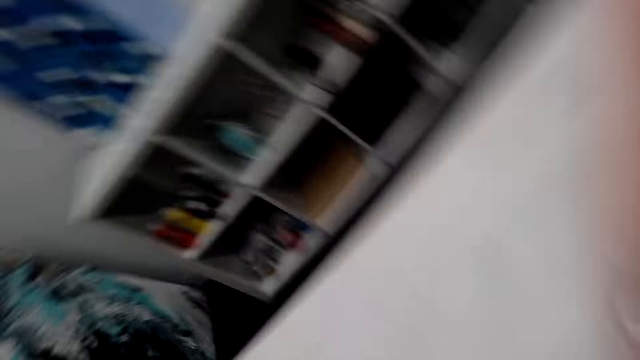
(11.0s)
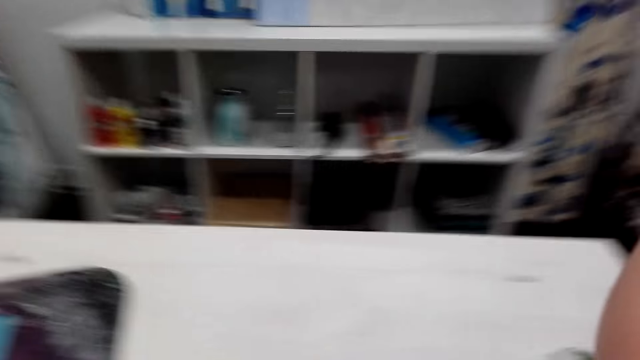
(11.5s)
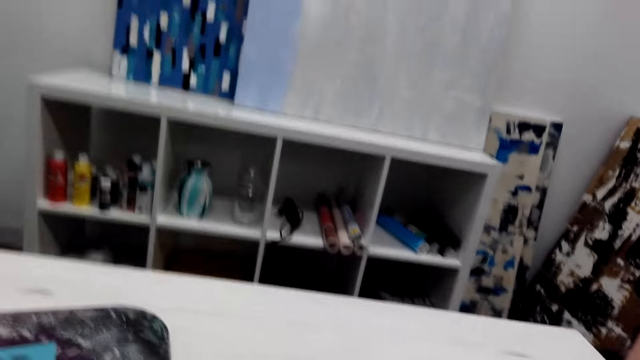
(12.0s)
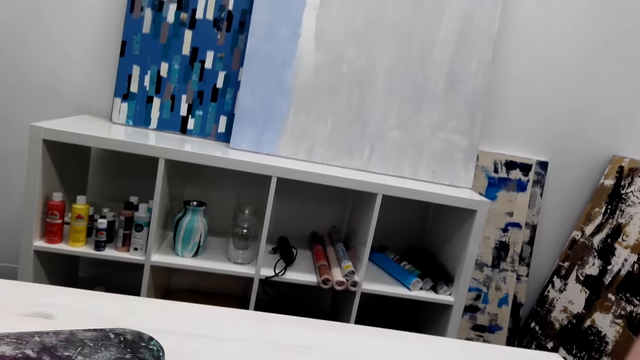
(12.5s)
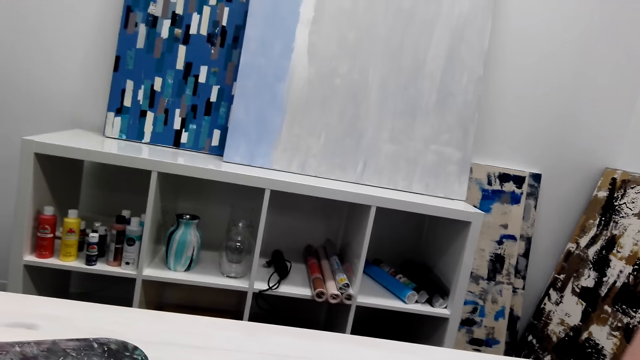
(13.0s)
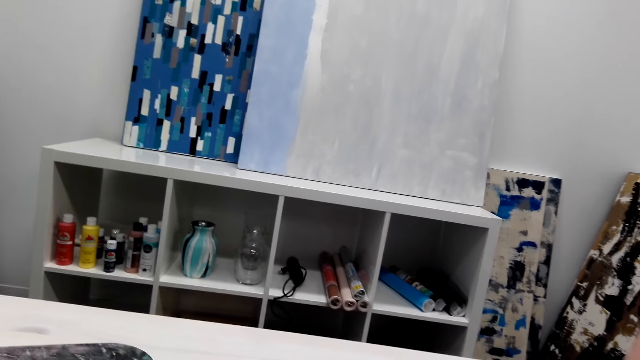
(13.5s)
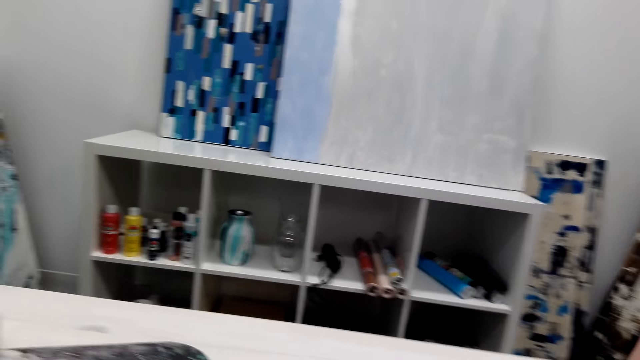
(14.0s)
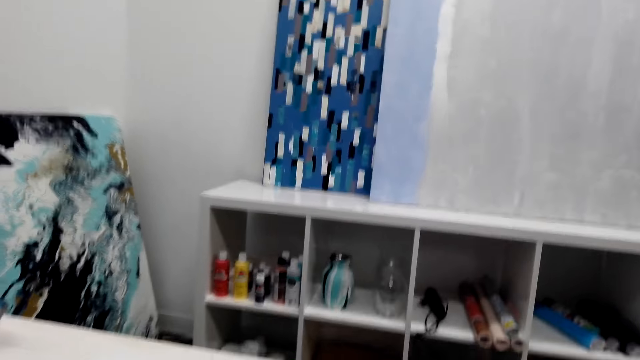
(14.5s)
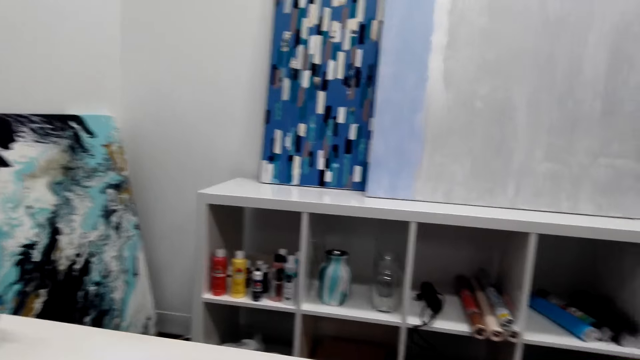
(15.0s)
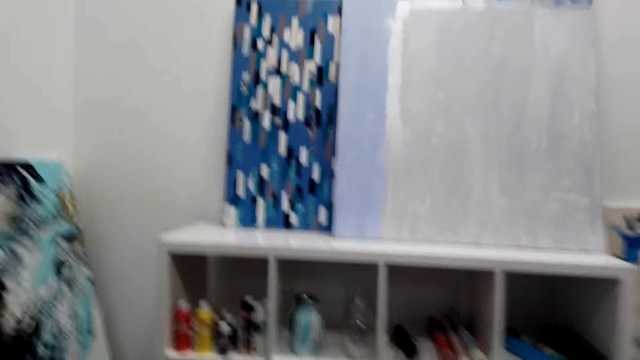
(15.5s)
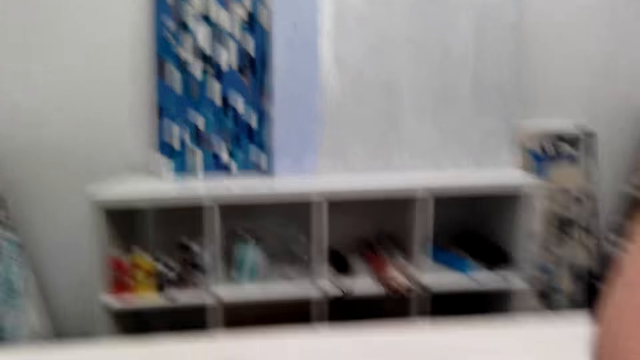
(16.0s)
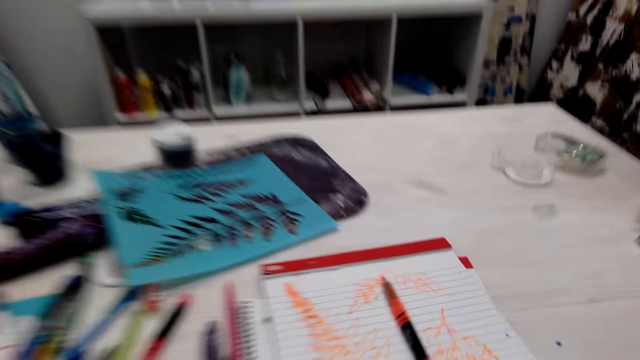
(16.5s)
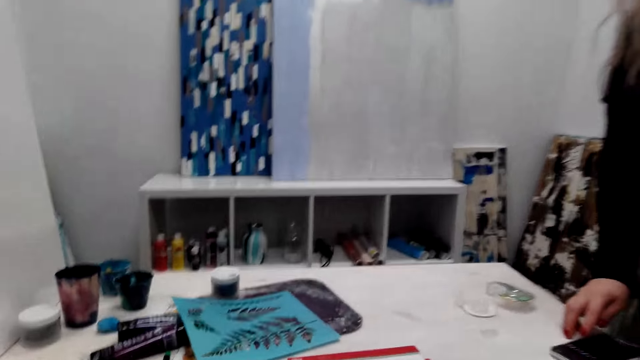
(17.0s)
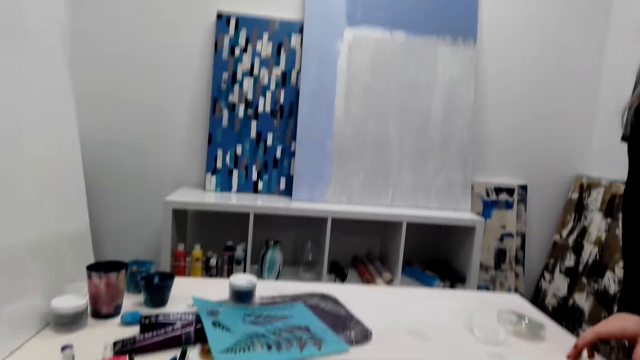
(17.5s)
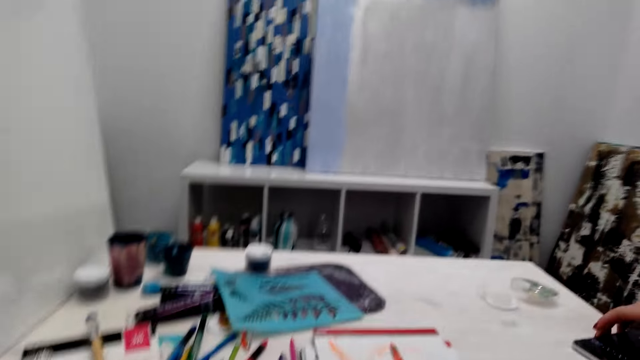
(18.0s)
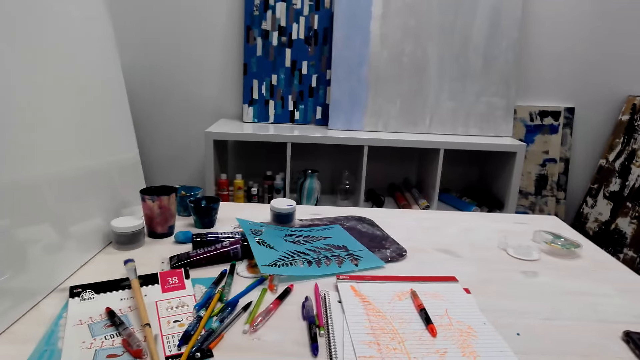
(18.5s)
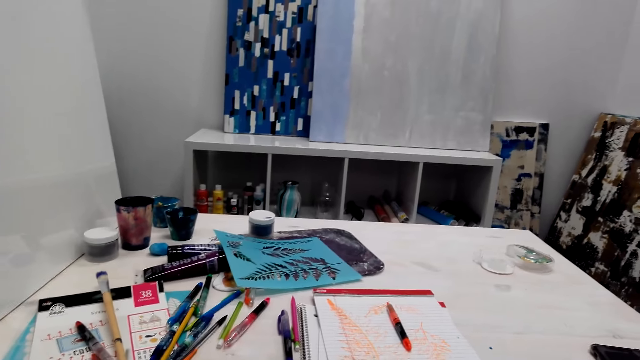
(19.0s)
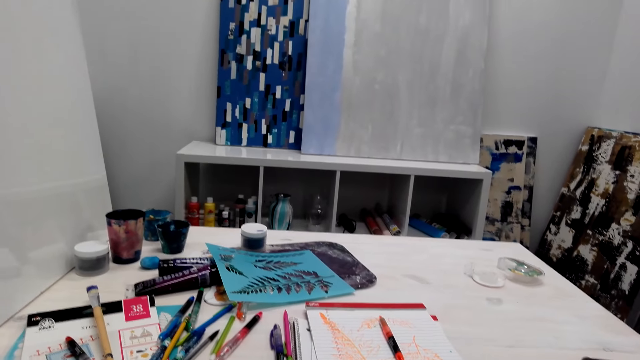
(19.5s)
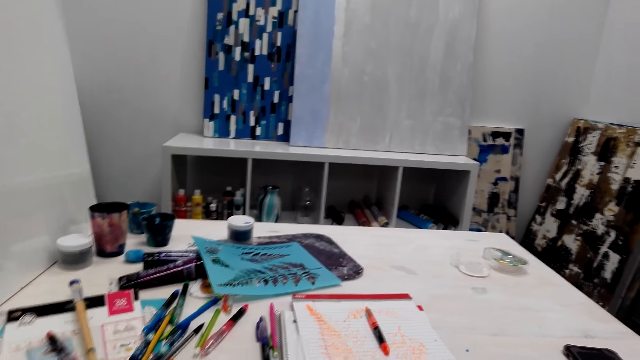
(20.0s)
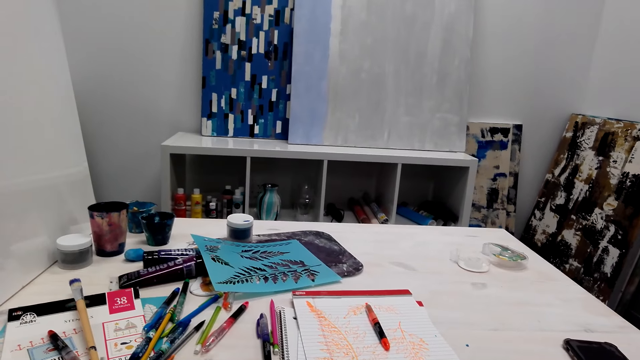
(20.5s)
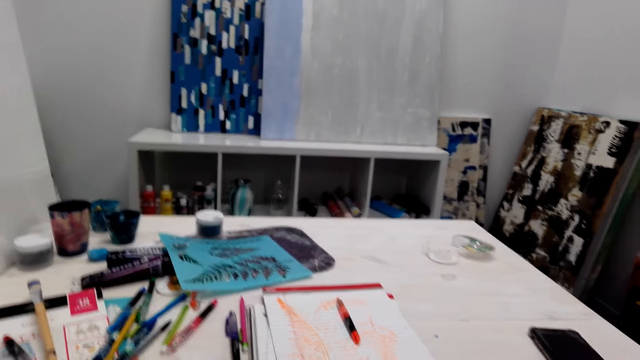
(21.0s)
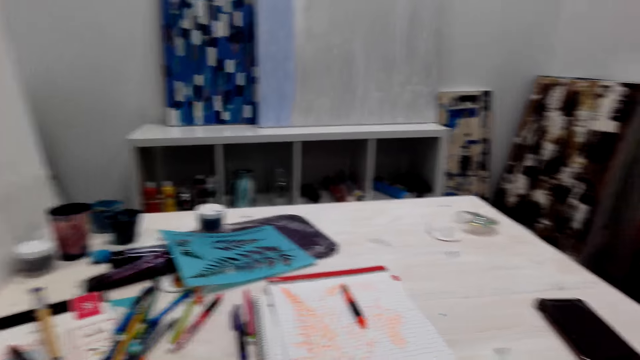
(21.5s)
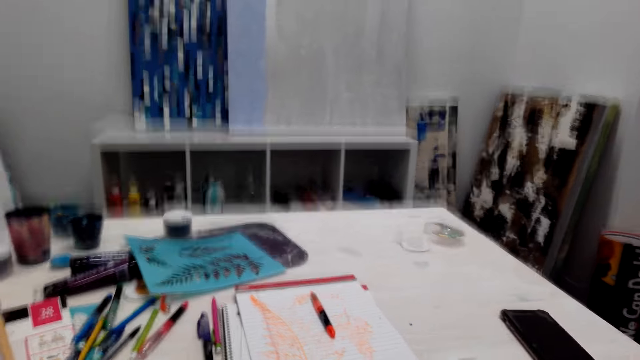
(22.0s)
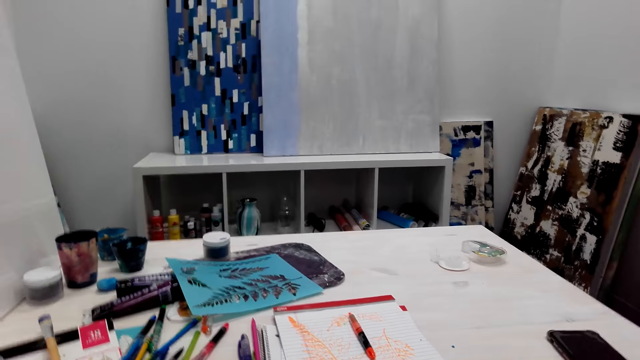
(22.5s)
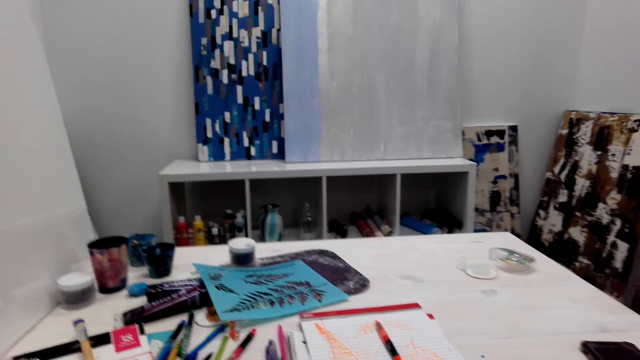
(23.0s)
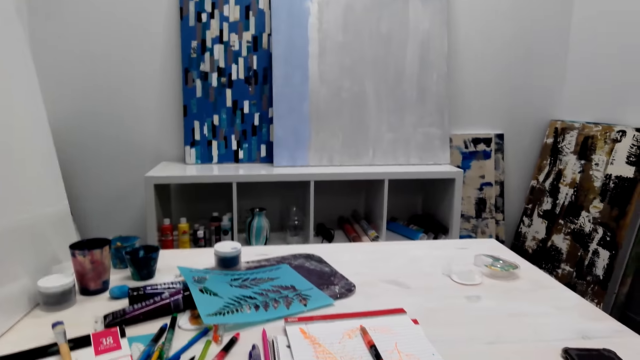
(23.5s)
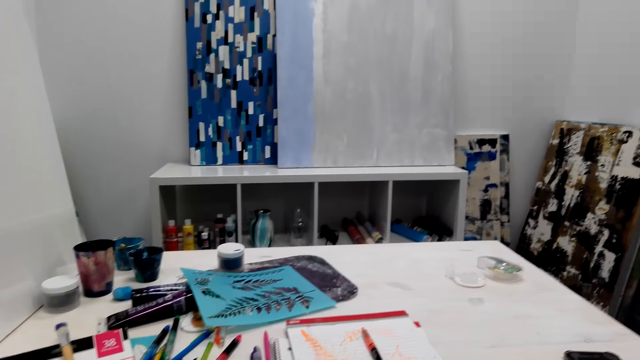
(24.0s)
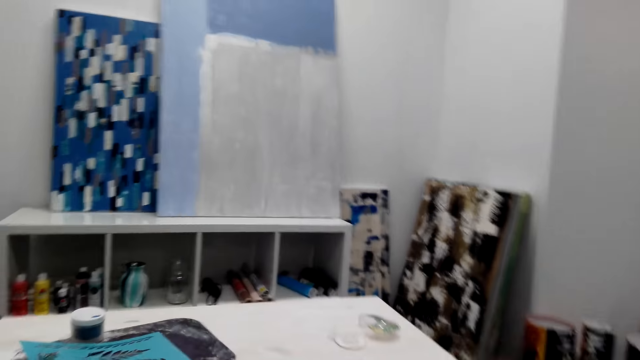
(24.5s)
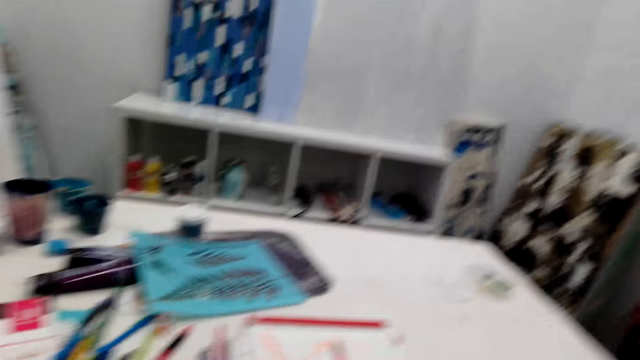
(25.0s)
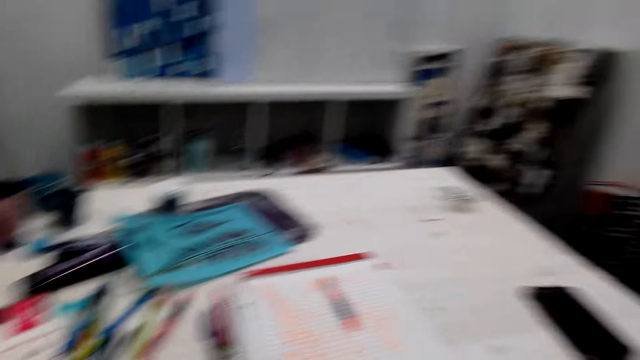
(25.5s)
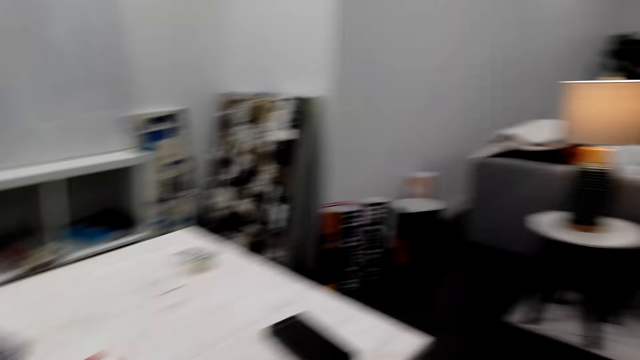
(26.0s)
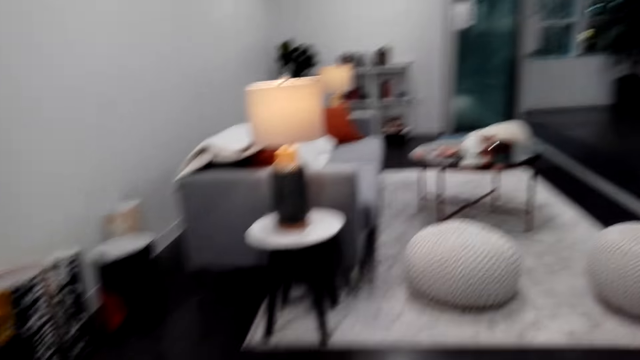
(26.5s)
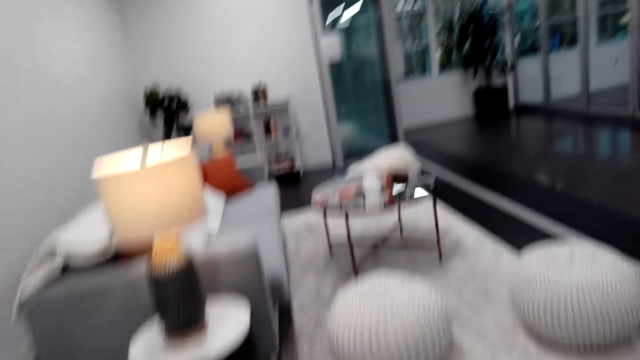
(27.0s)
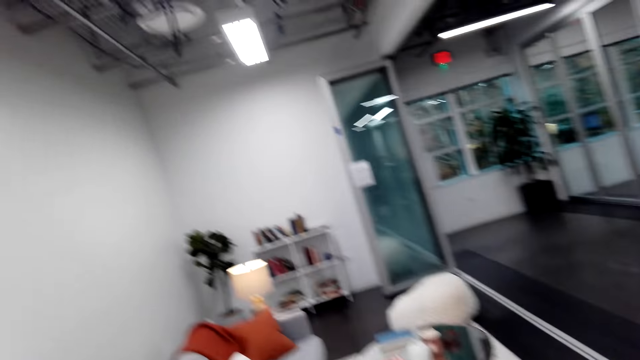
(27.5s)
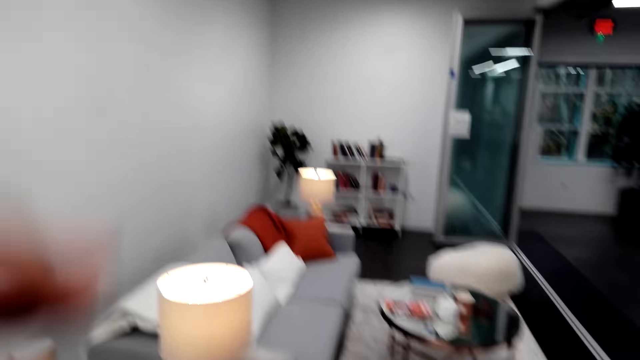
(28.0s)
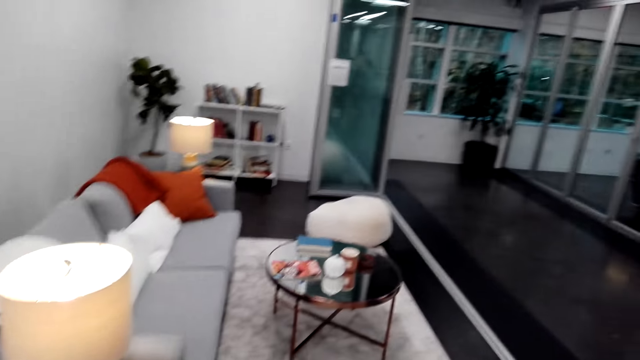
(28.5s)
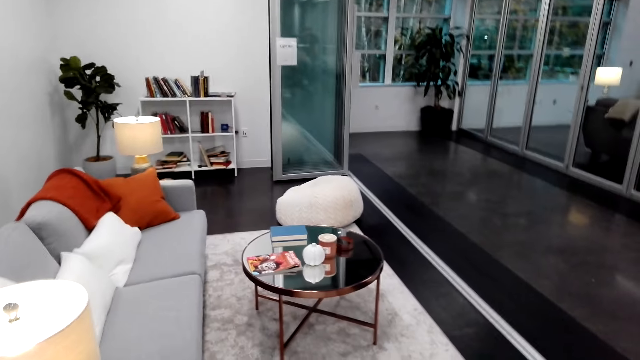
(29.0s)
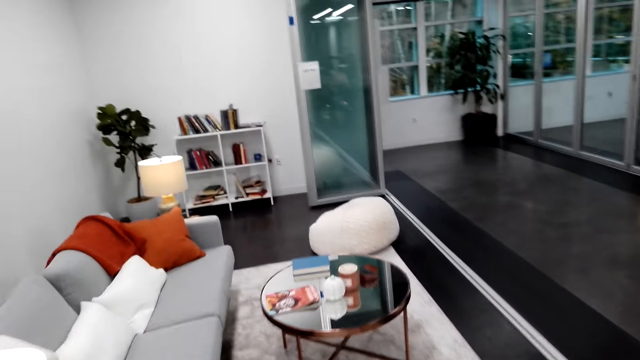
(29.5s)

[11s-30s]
The camera wearer talks with a lady. The lady picks the phone. The camera wearer sings. They look around the room. They move around the room. They fix the camera.

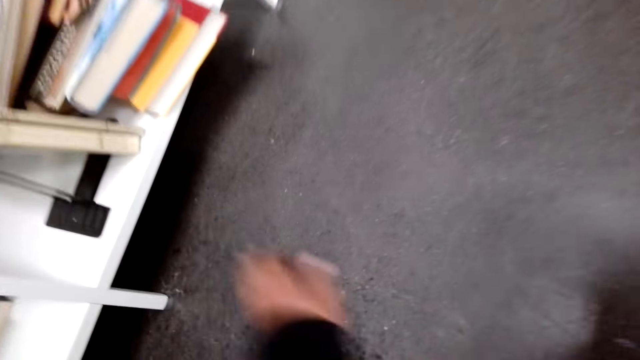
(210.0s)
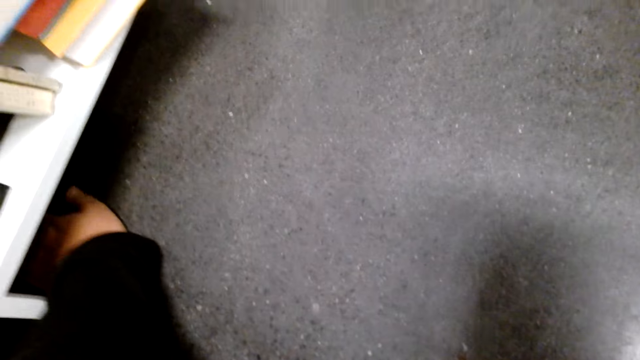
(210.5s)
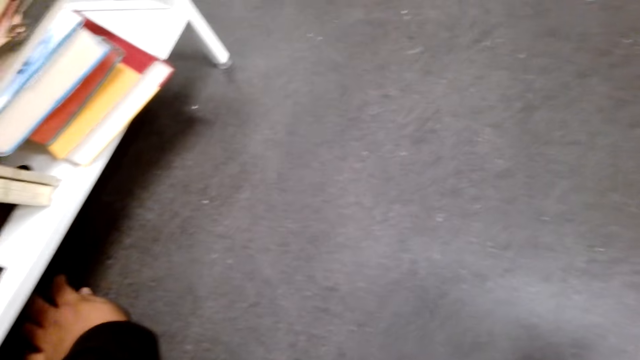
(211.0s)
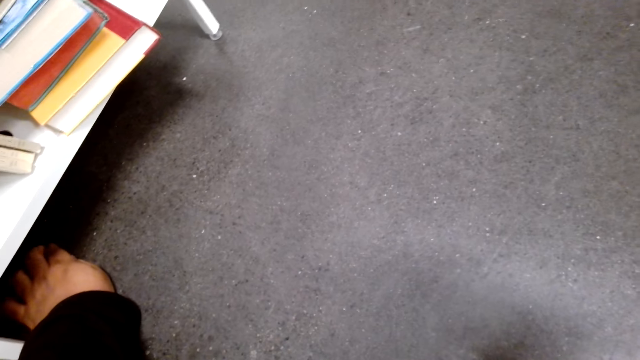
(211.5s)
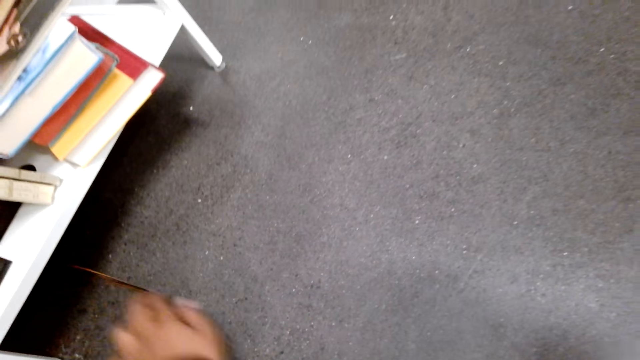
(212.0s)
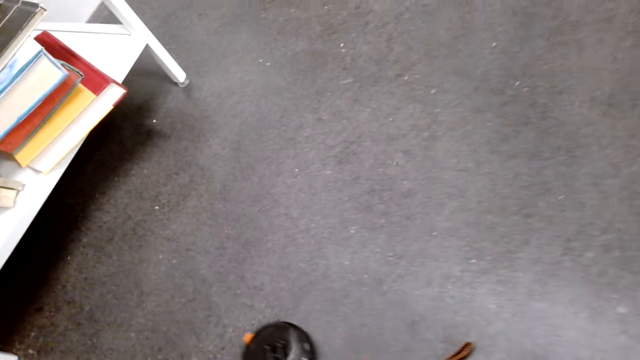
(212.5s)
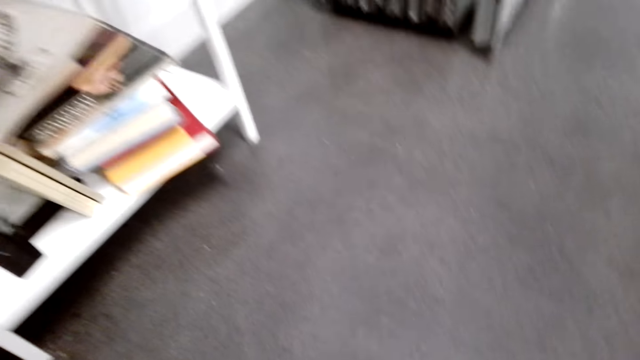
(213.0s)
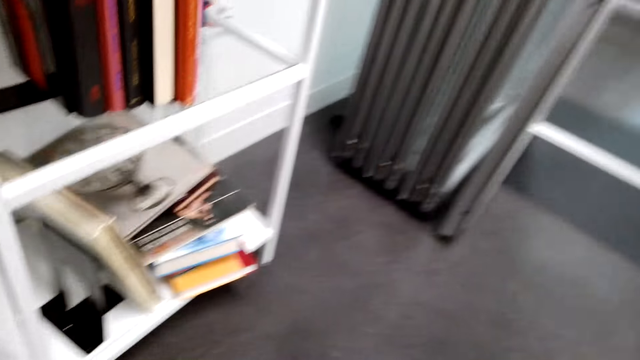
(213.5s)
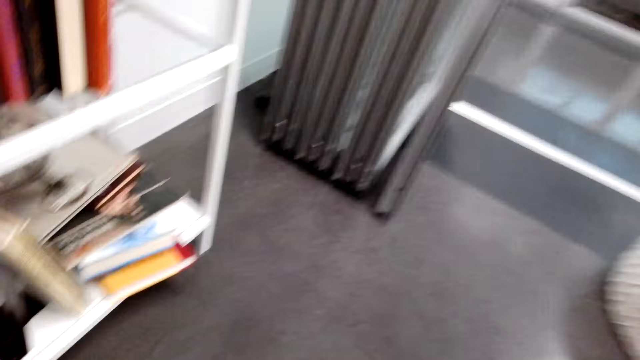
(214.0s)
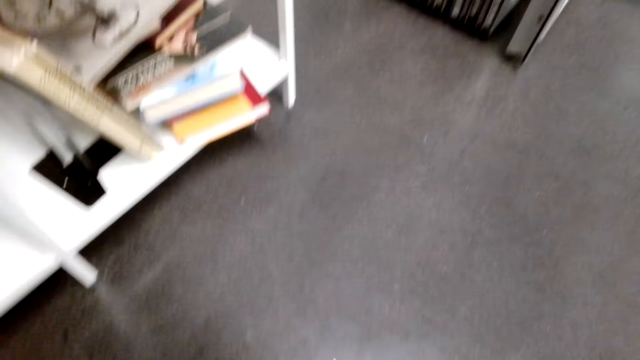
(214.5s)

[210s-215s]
The camera wearer picks the tape measure.
